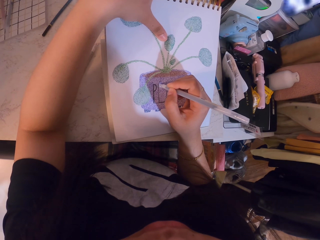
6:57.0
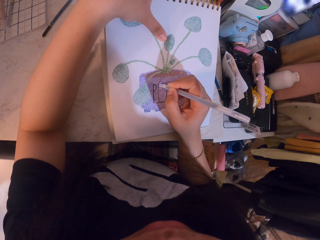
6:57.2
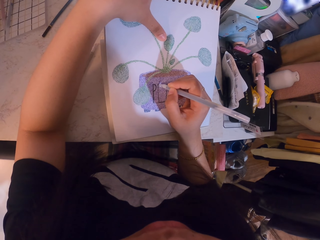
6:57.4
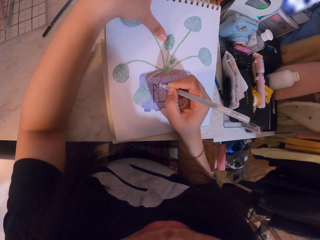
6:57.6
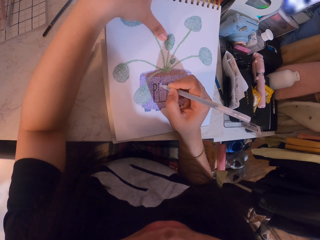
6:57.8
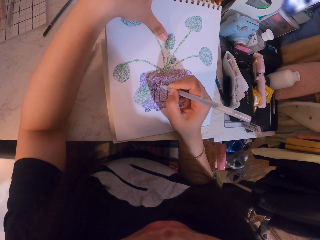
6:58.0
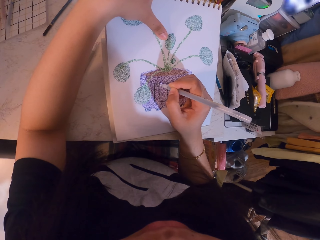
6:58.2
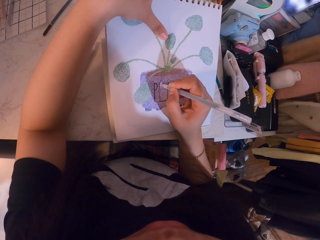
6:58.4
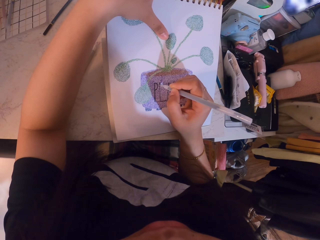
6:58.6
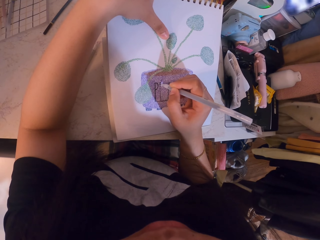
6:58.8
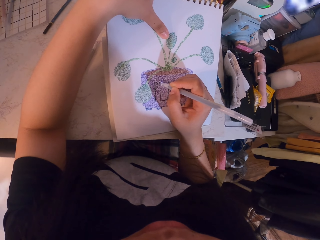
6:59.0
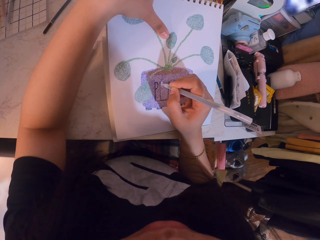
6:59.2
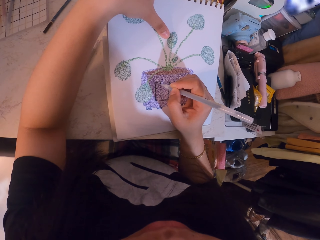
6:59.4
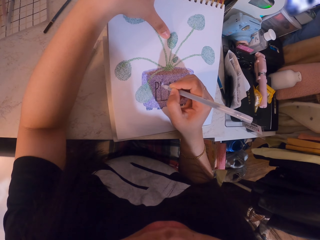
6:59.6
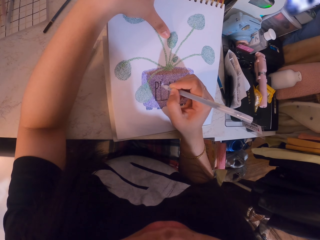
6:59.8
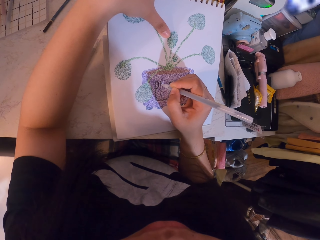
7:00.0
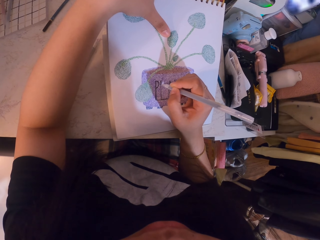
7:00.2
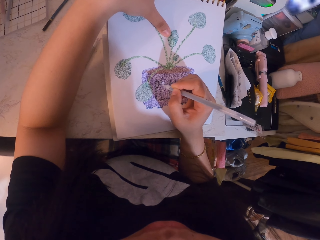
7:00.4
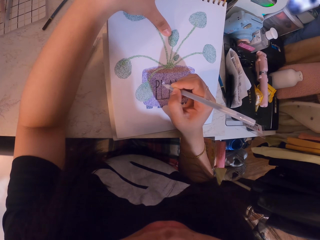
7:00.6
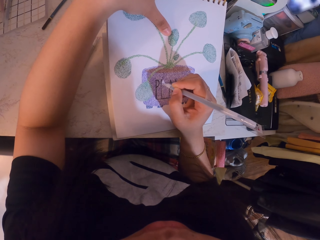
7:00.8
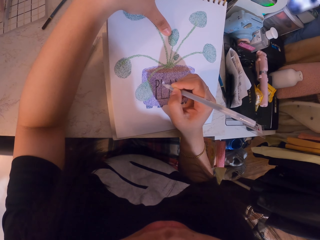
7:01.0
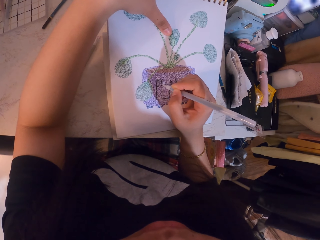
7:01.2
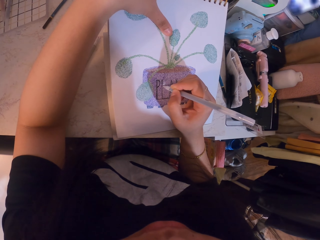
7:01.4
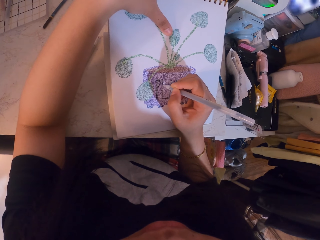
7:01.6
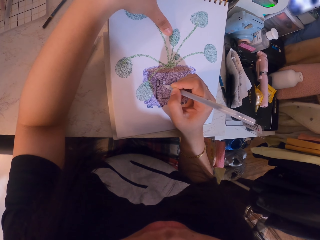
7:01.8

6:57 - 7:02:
The camera wearer paints the sketch with the pen.

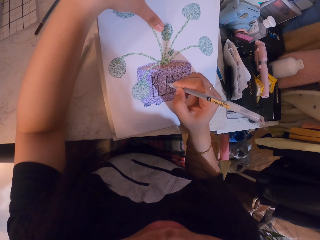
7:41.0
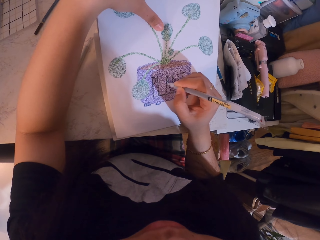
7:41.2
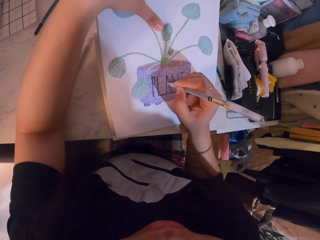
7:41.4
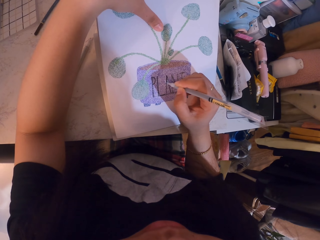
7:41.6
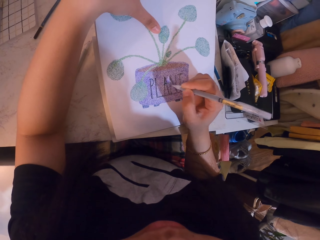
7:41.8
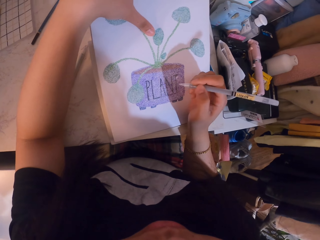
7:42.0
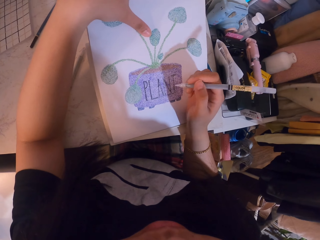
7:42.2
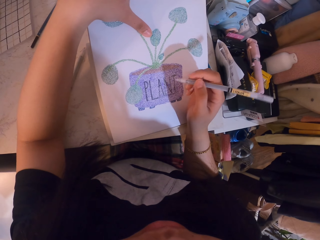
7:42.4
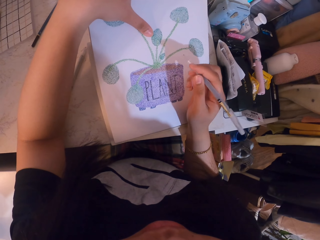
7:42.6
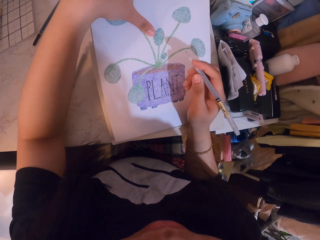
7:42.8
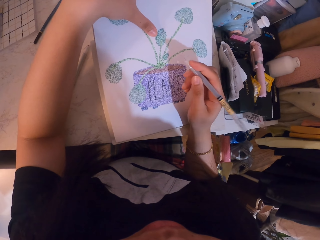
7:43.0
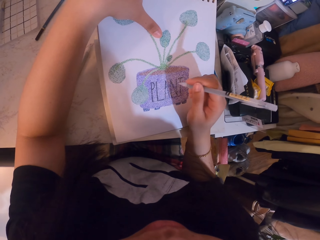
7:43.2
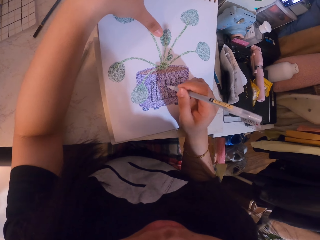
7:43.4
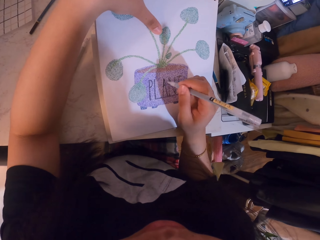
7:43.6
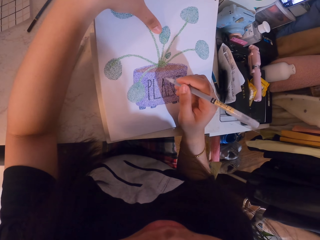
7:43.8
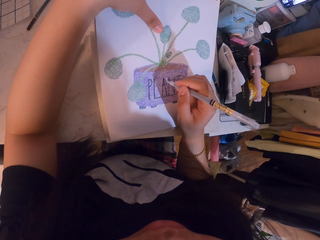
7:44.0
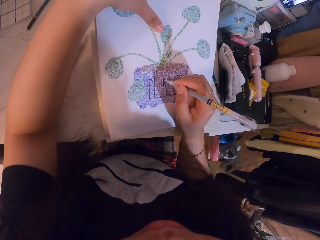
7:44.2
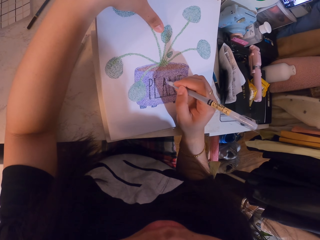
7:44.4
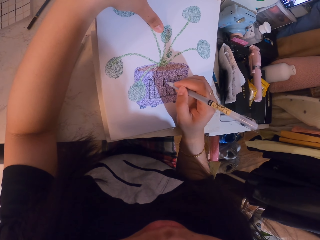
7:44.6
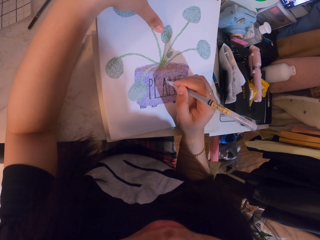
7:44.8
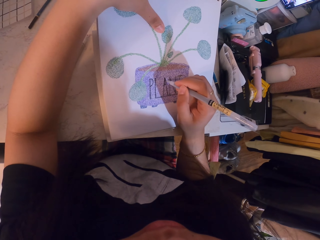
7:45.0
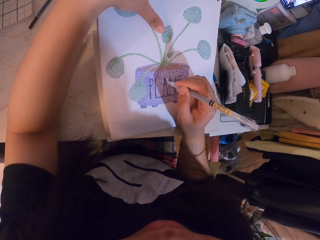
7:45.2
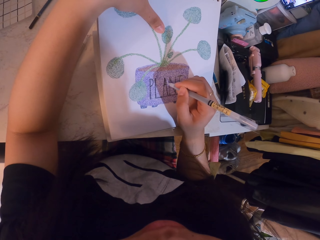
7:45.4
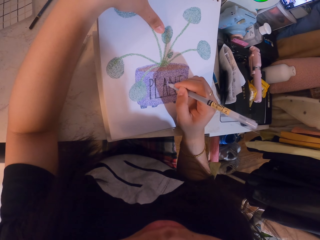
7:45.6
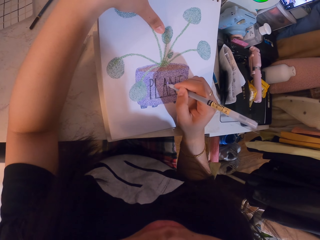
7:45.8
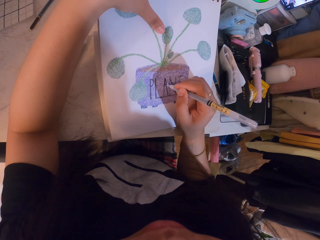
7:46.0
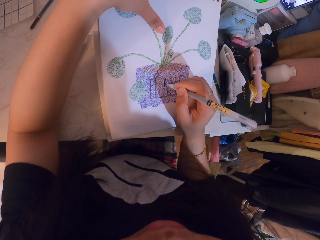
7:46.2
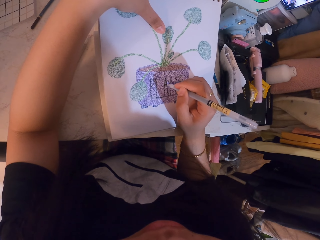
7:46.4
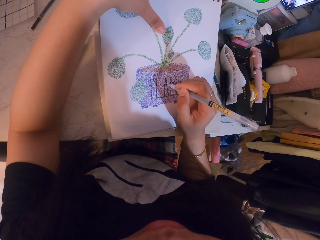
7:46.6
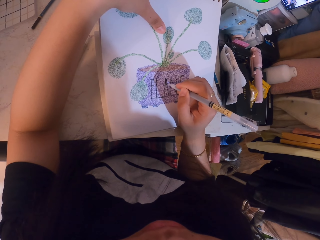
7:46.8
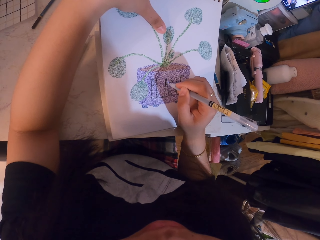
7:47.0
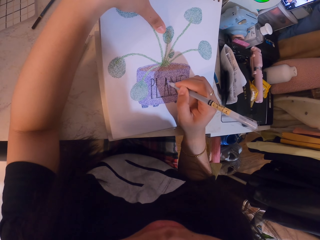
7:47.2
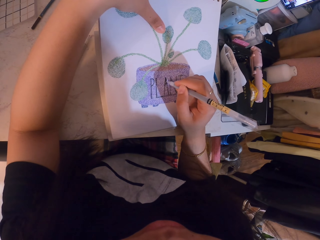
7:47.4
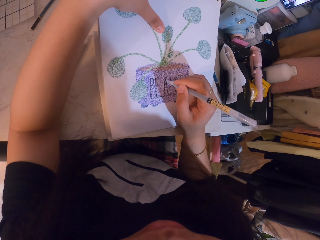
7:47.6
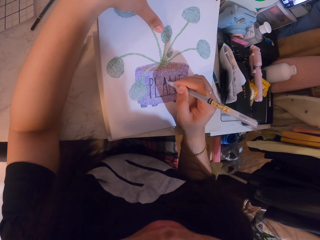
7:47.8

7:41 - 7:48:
The camera wearer stares at the sketch.

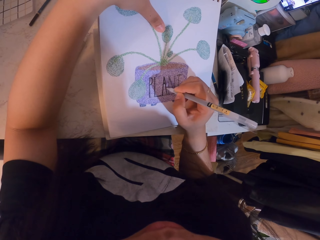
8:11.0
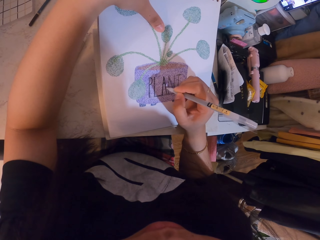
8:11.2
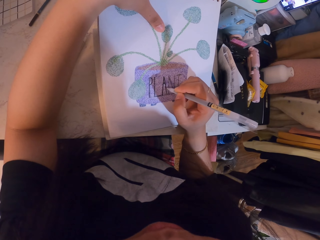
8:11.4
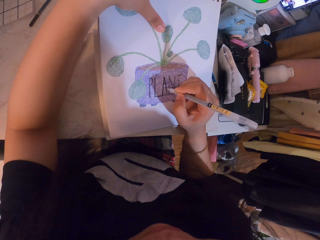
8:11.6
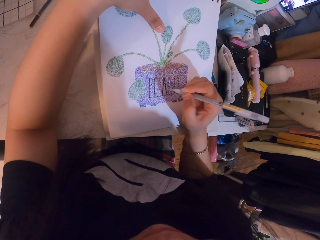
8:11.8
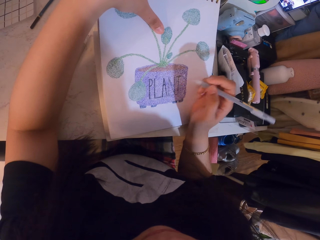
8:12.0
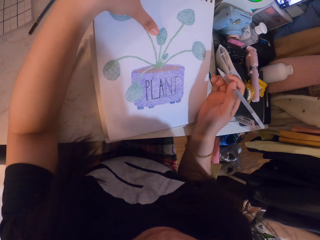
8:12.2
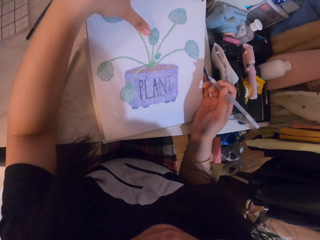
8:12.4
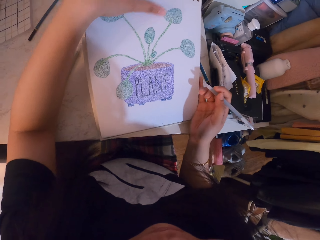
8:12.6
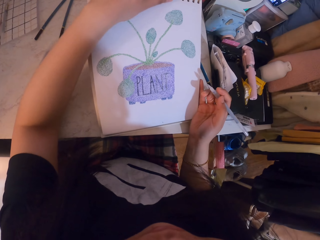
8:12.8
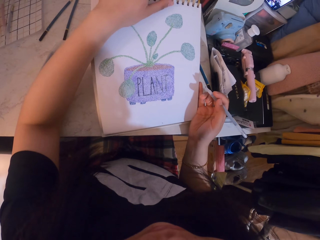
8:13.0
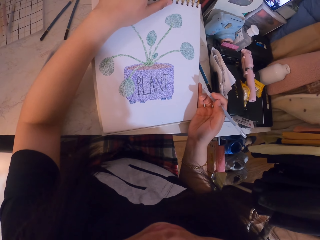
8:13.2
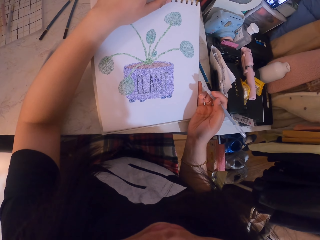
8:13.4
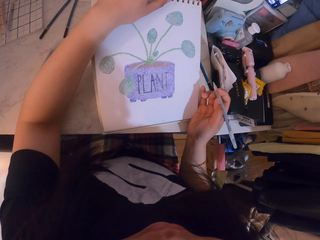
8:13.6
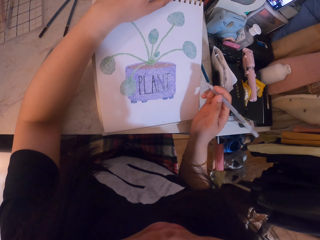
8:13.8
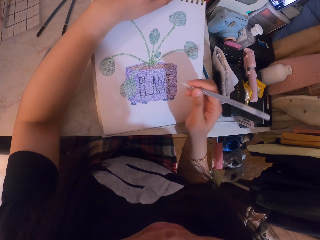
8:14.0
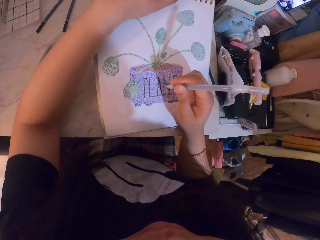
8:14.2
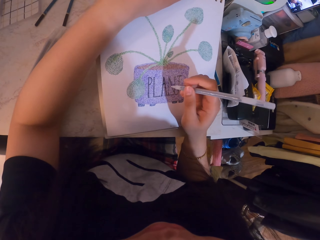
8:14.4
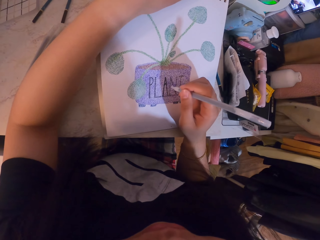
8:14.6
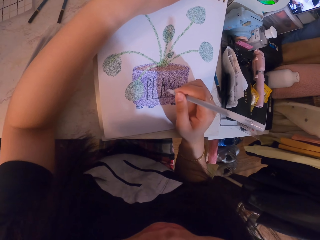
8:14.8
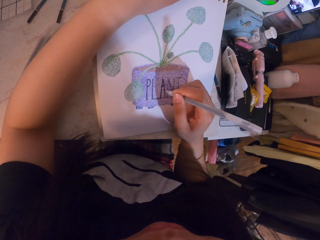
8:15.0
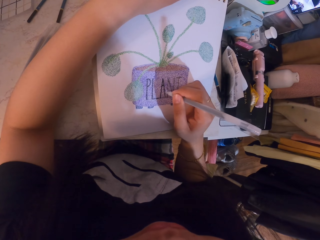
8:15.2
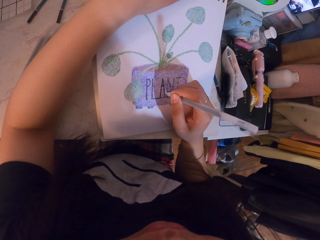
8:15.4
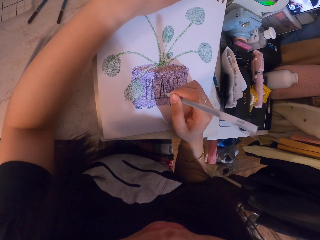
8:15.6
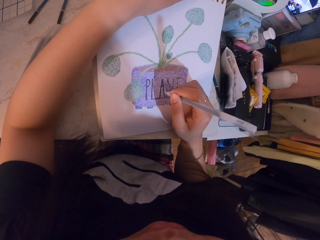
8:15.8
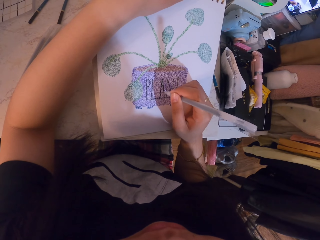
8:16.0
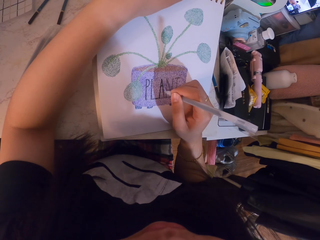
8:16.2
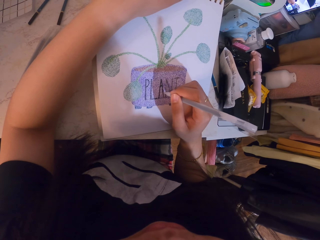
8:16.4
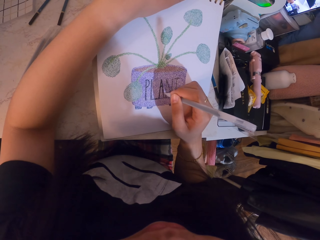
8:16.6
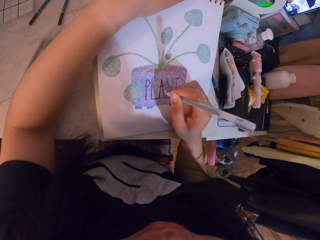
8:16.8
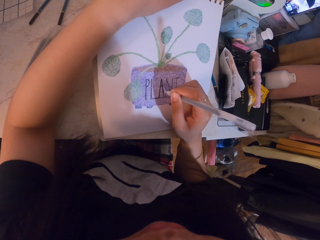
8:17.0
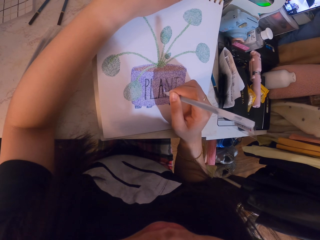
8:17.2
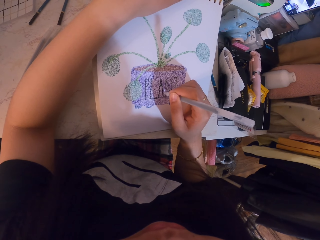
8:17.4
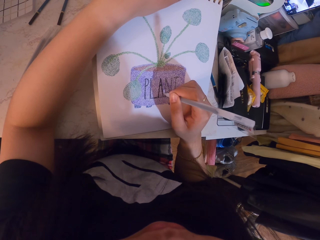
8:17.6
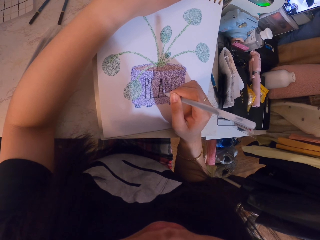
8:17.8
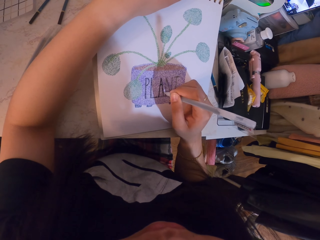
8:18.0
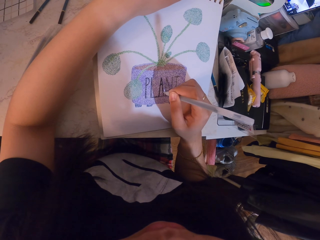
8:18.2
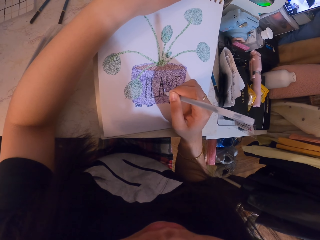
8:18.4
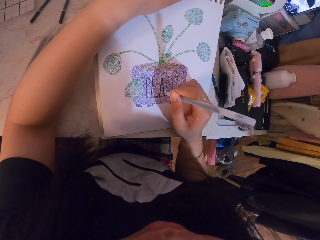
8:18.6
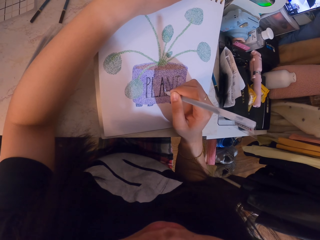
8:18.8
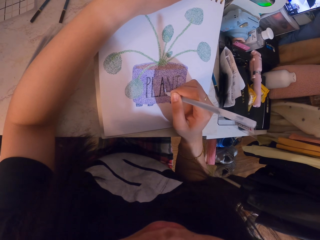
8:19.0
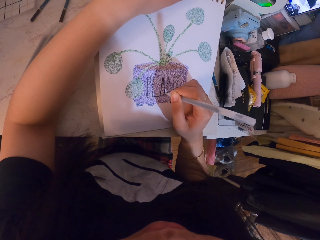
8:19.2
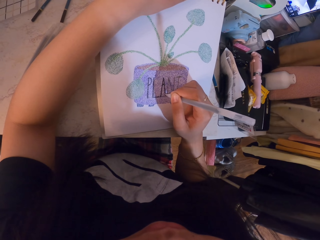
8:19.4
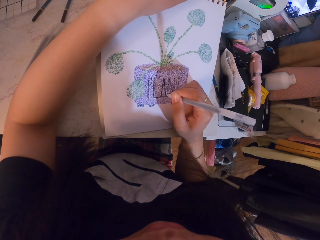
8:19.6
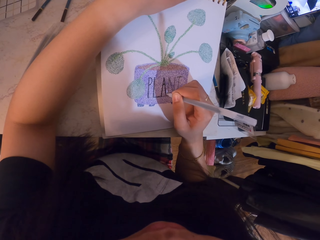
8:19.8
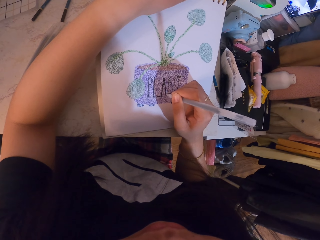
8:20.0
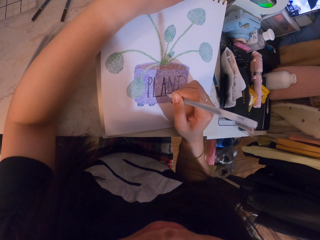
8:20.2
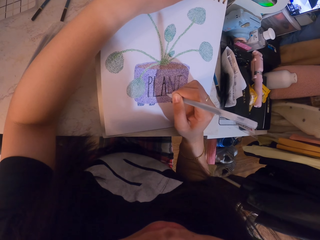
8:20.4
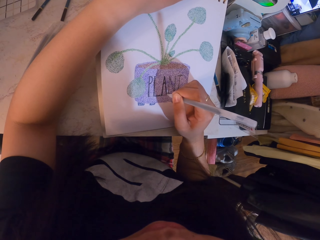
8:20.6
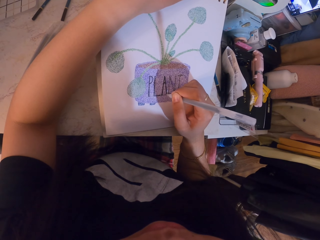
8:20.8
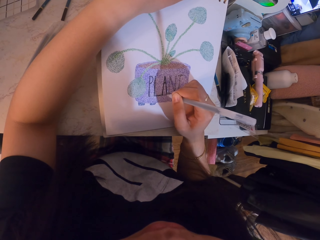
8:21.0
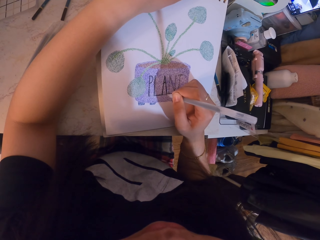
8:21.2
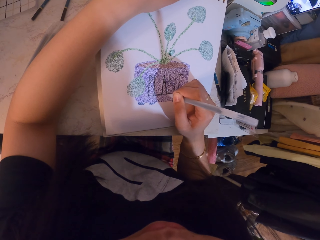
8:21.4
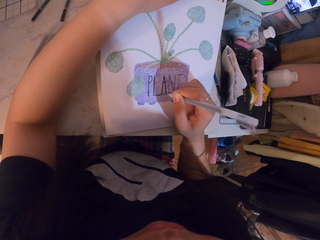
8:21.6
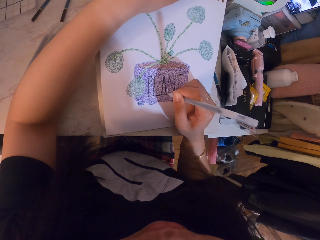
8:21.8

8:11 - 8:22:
The camera wearer stares at the sketch. They paint the sketch with the pen.
